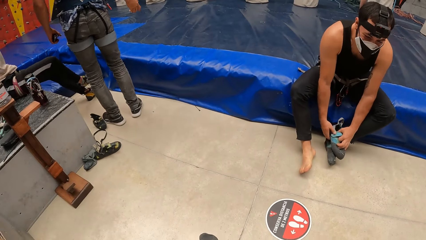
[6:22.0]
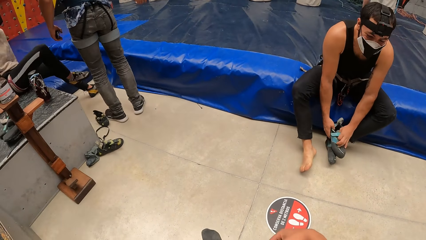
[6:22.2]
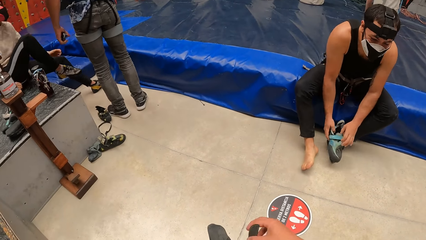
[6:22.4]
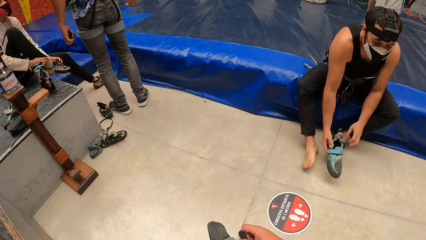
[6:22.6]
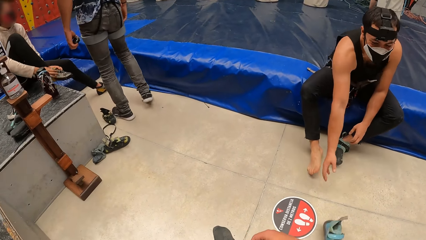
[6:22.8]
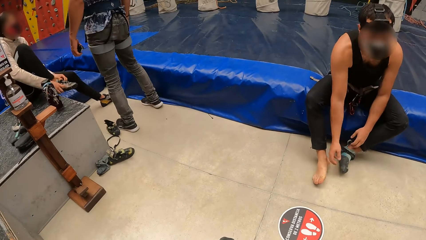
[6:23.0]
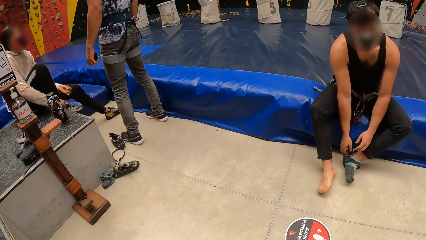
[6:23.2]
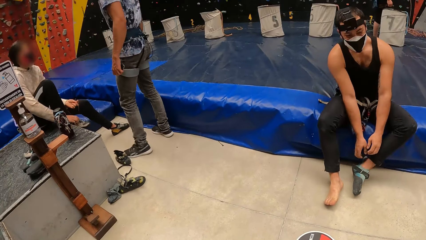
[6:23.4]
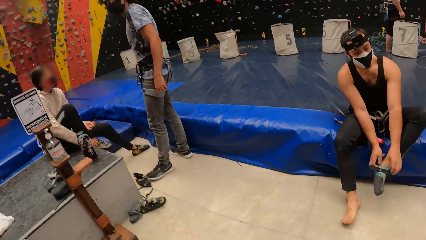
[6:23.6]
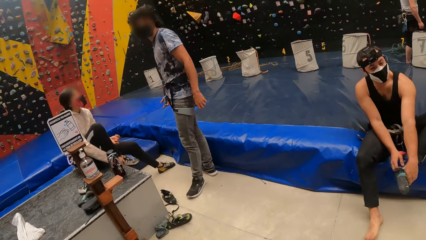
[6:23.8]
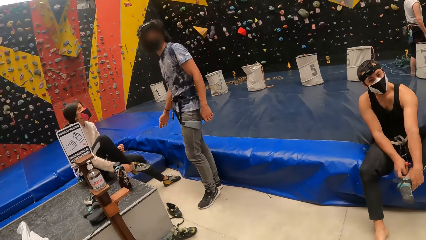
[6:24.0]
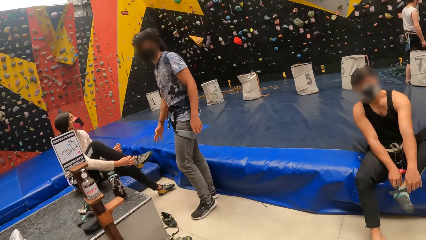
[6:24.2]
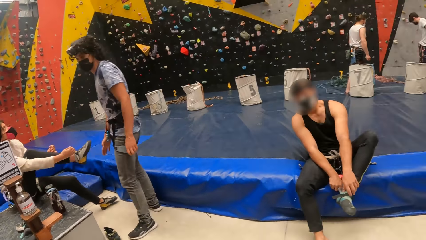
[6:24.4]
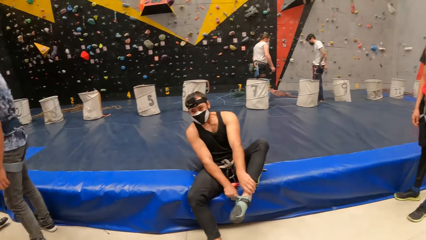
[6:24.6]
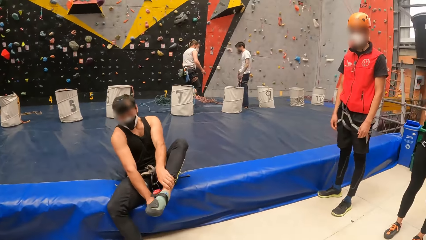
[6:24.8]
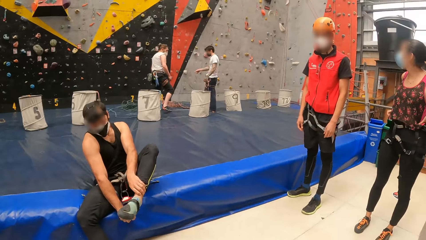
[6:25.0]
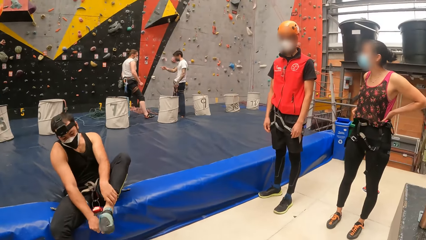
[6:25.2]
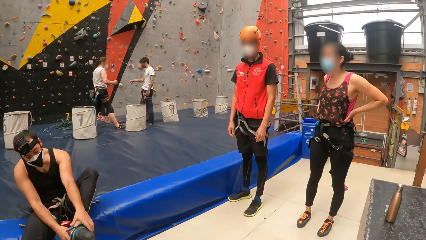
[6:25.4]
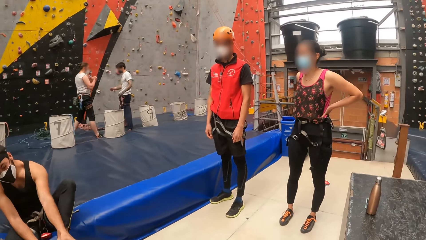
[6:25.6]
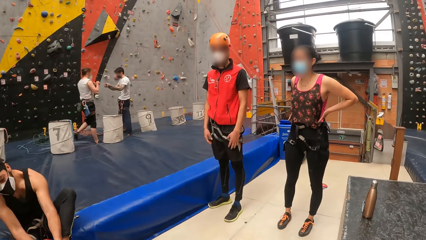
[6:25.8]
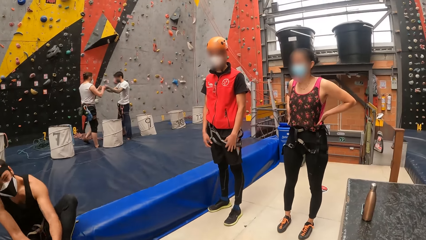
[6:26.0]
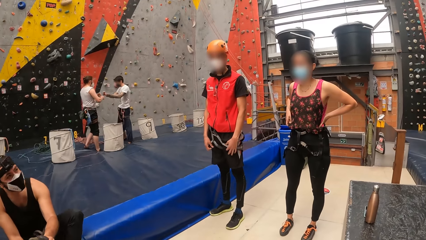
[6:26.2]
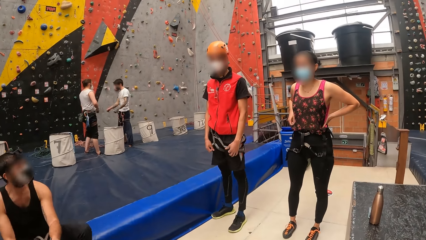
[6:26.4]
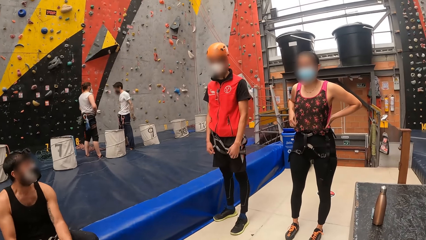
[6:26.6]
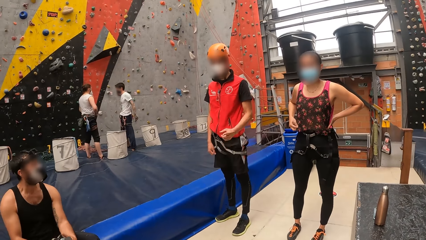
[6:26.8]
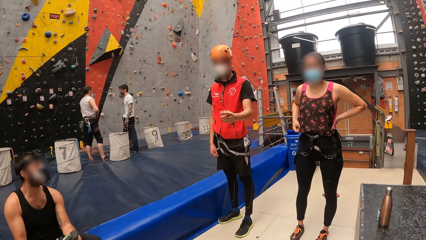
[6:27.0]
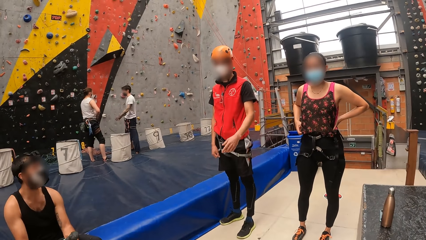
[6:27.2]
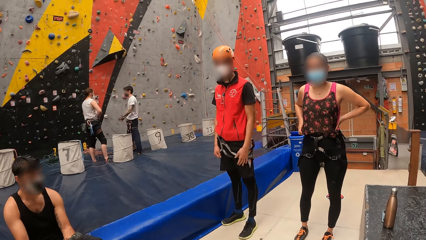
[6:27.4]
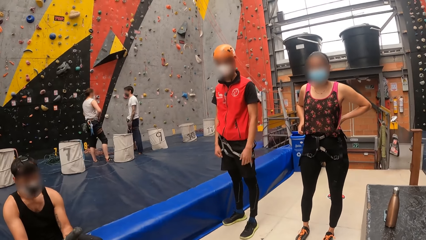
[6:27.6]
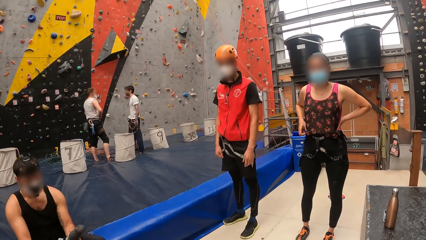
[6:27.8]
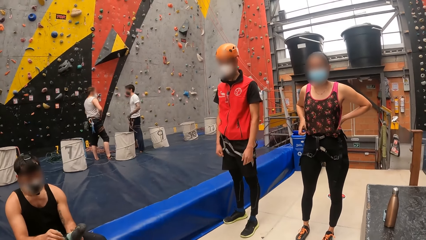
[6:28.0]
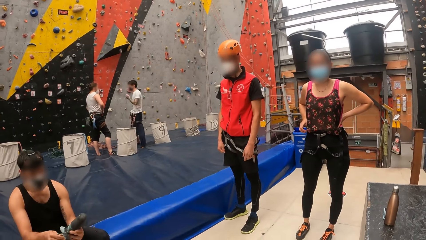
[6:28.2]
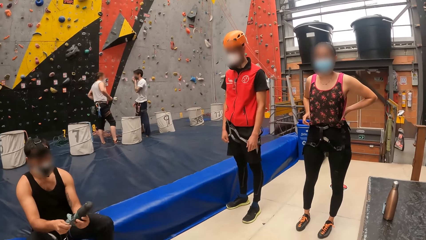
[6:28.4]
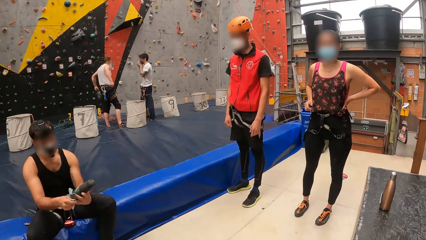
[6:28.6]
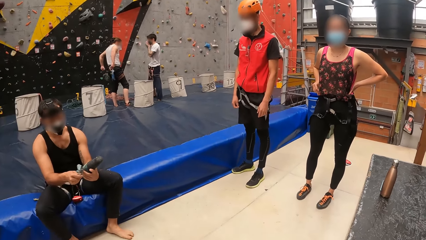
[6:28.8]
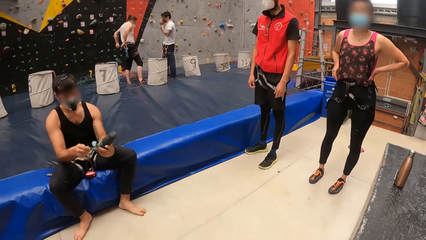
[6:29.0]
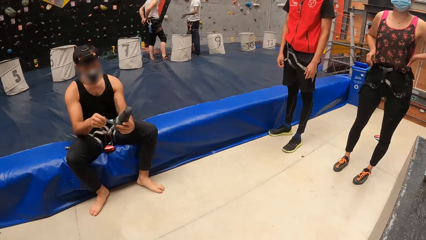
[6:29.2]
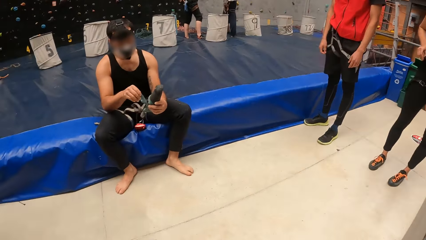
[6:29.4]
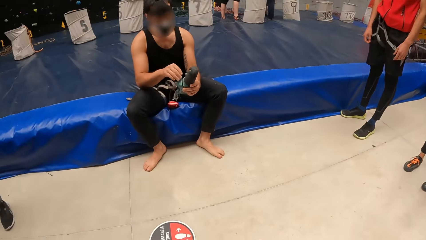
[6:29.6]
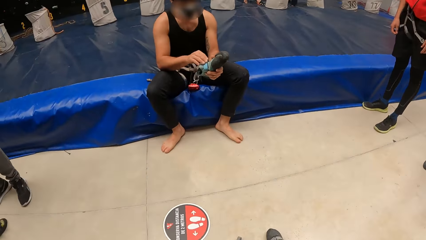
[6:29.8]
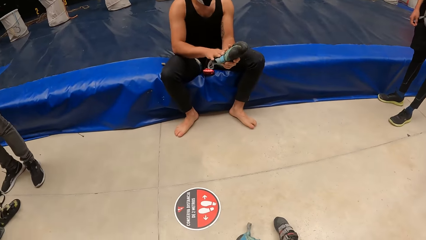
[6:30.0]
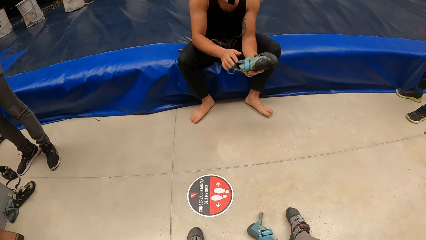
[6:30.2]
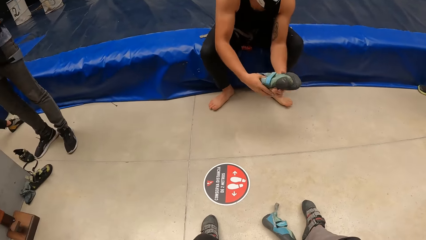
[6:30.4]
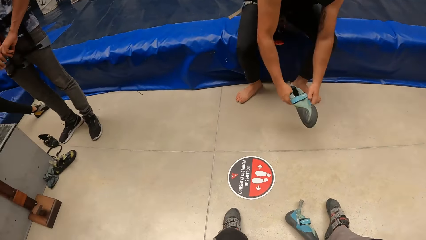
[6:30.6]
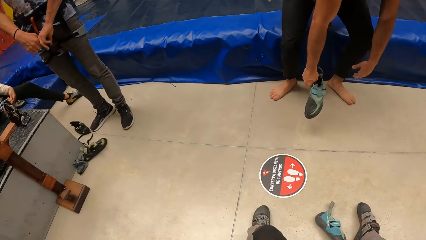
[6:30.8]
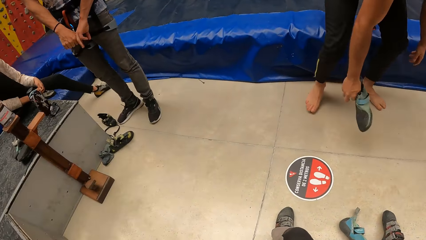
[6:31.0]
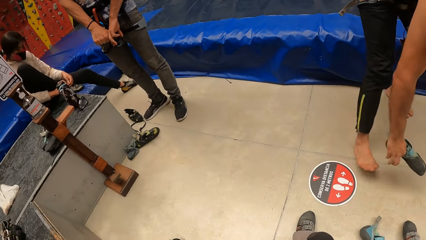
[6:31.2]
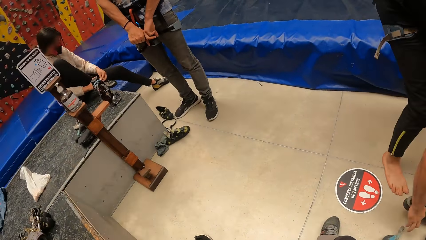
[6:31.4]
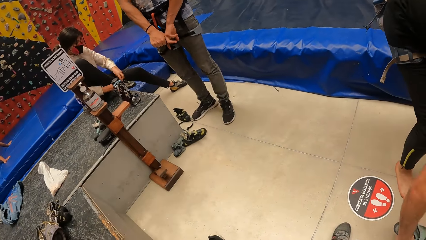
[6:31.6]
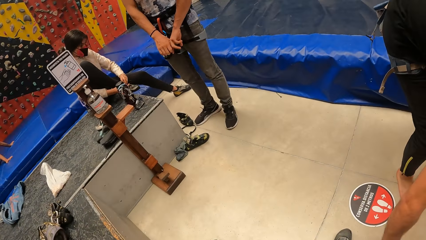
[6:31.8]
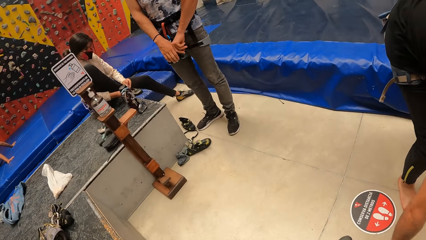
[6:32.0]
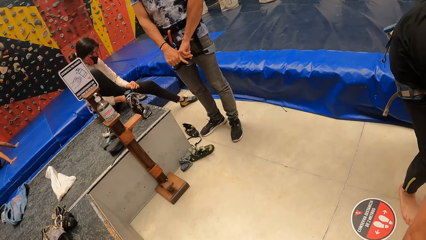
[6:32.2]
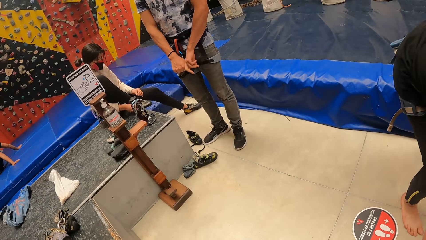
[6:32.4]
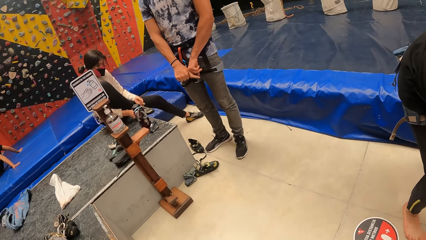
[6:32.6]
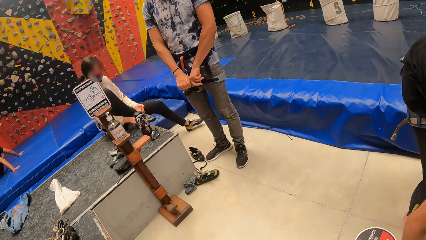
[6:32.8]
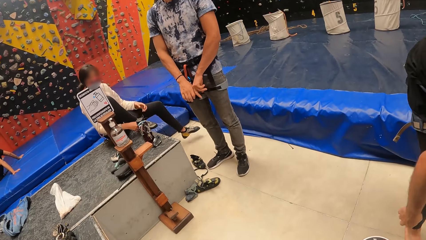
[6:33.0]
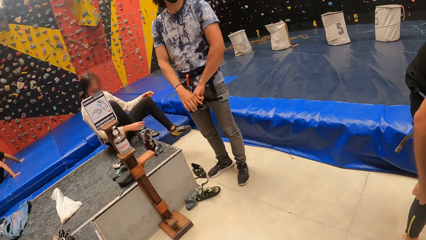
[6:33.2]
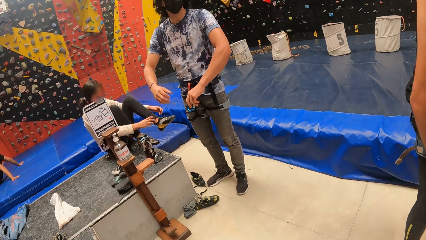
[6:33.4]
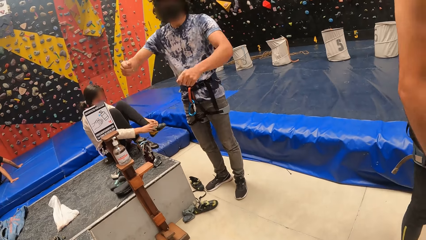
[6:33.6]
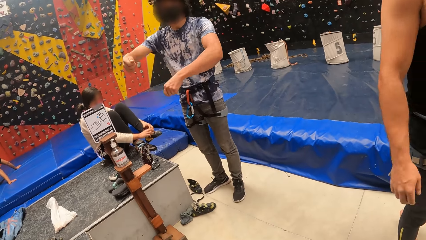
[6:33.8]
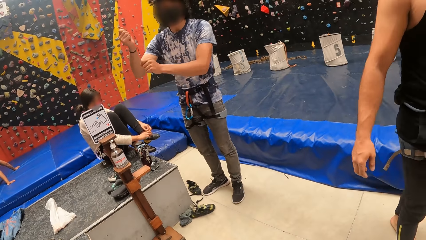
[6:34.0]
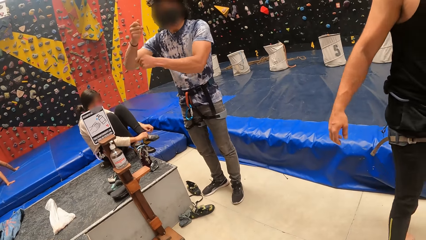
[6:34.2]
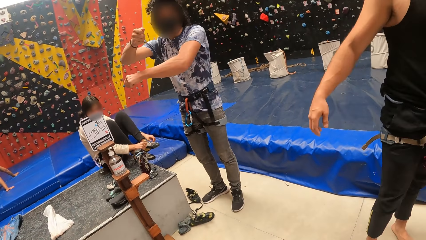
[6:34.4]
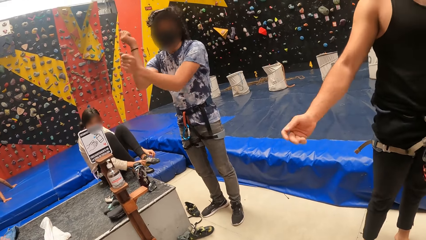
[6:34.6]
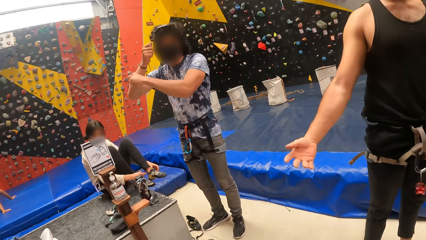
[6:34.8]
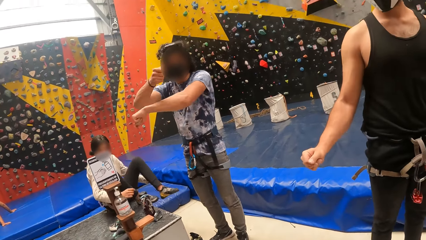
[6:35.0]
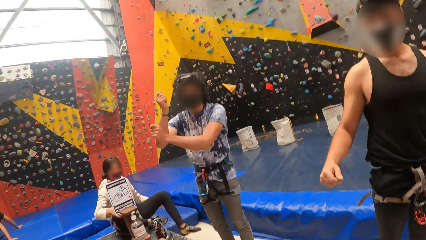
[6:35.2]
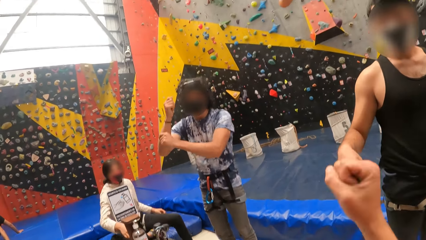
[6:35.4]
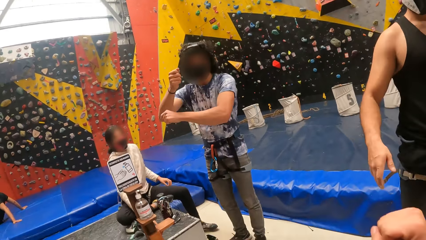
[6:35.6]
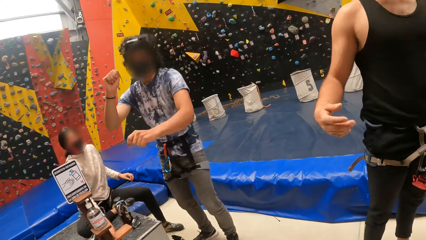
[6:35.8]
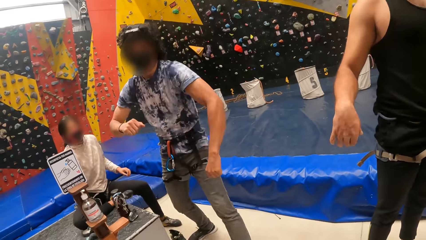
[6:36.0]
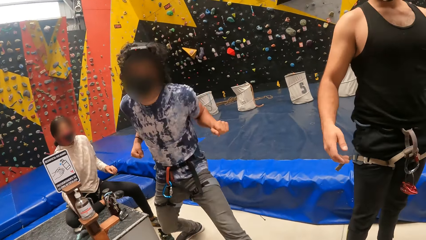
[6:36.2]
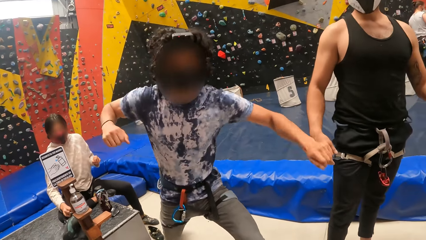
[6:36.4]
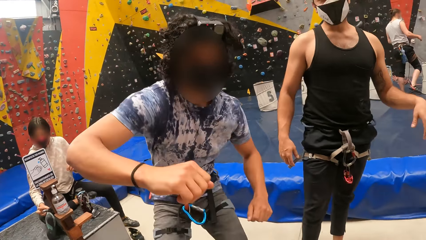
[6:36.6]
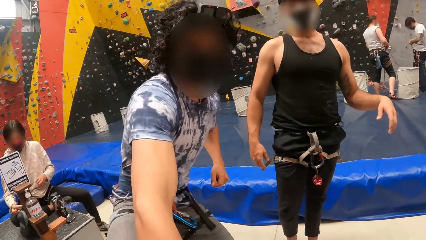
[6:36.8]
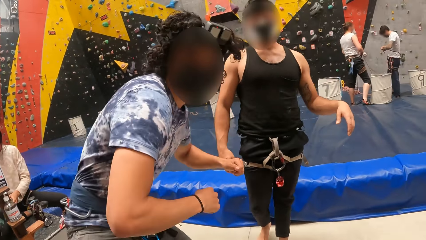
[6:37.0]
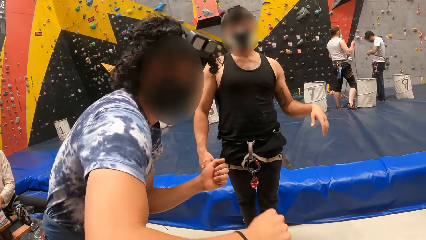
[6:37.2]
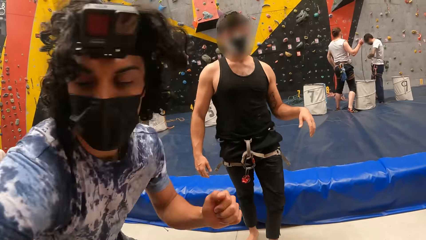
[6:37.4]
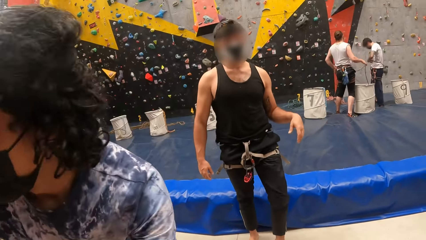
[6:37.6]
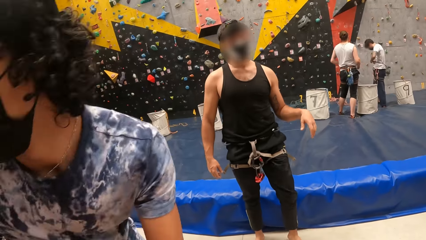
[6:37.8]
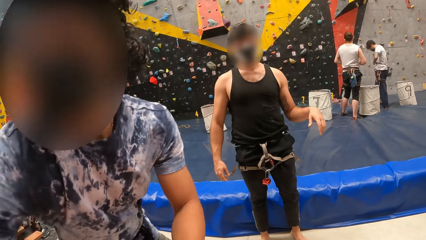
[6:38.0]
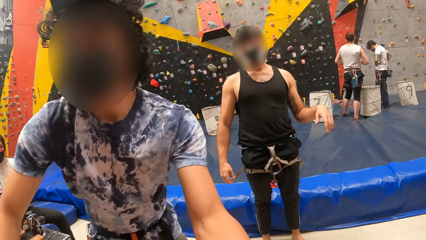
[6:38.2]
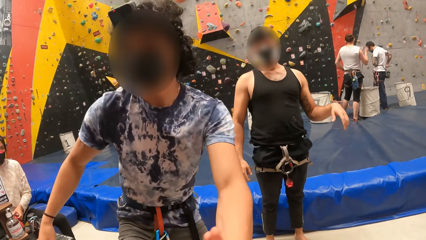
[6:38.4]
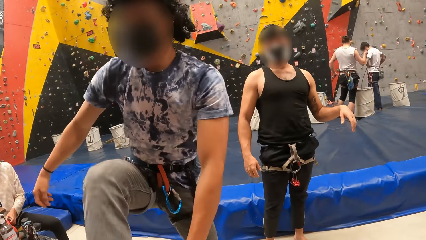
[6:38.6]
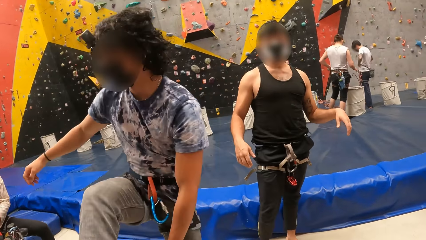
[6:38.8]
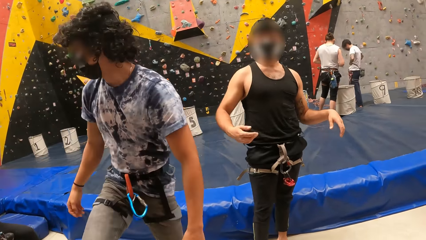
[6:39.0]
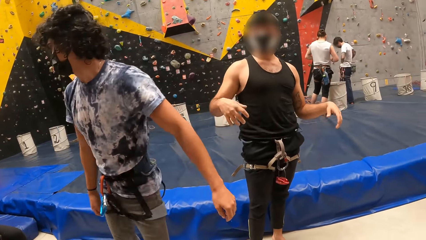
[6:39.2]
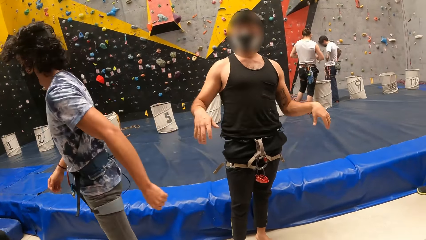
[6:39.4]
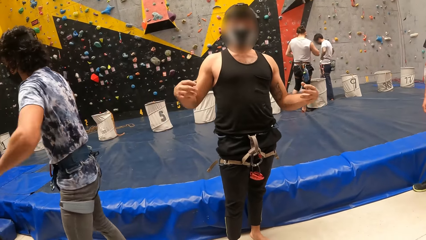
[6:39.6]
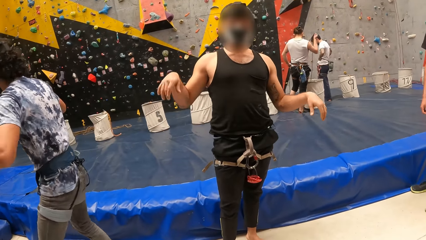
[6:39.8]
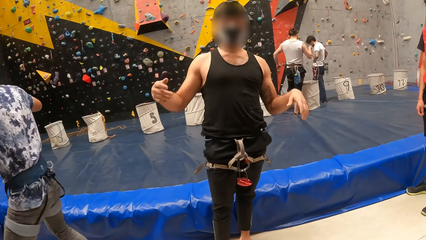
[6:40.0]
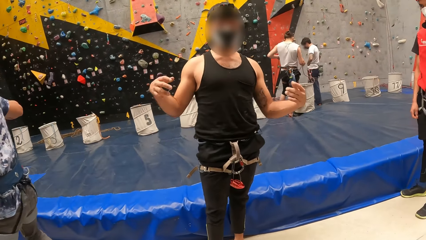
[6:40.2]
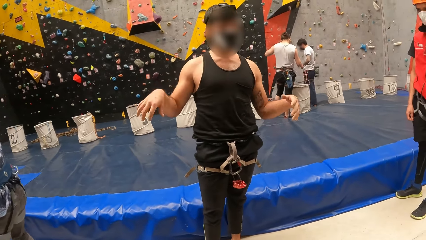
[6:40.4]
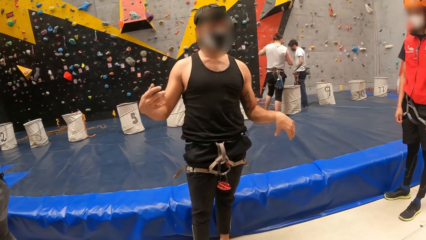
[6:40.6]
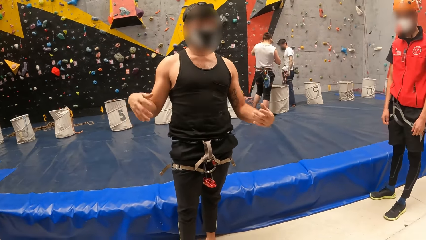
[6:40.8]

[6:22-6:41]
The camera wearer looks around. She raises her hand. A man stretches his hand to the camera wearer.
